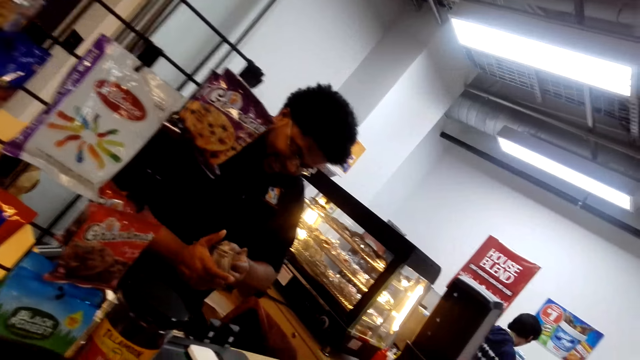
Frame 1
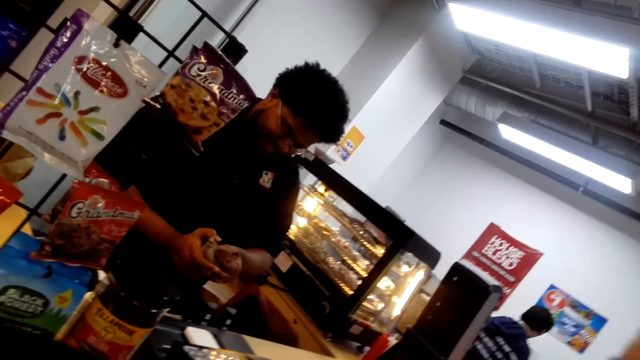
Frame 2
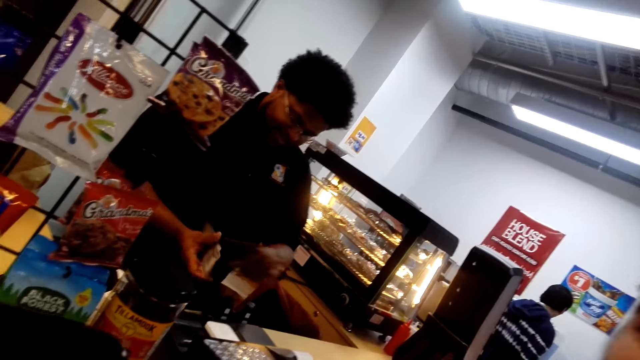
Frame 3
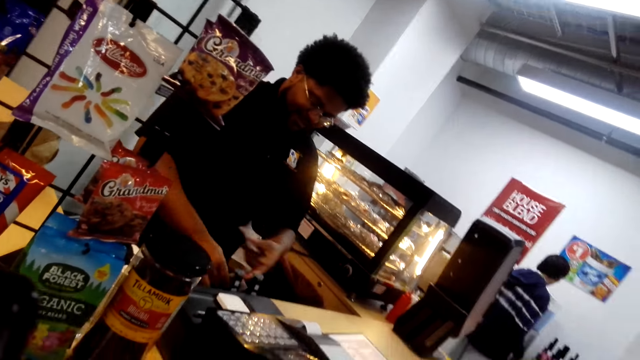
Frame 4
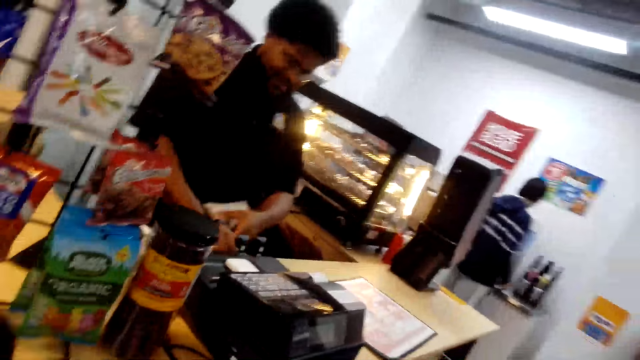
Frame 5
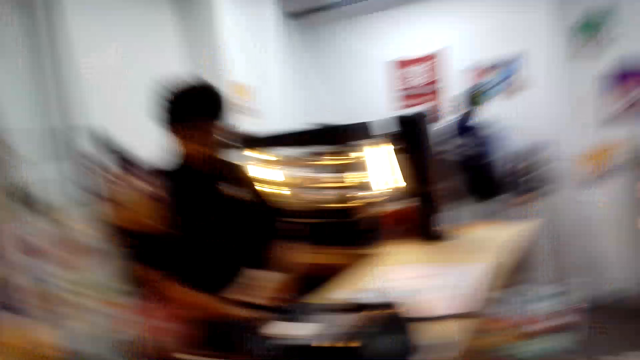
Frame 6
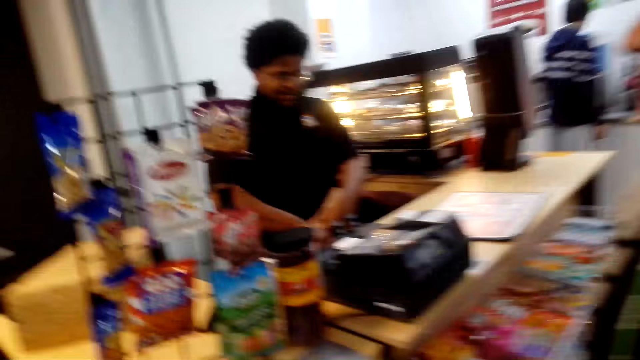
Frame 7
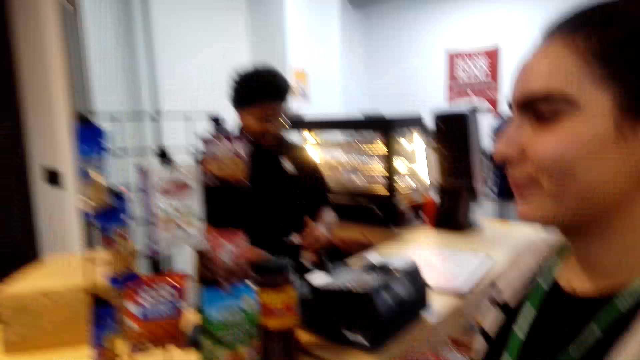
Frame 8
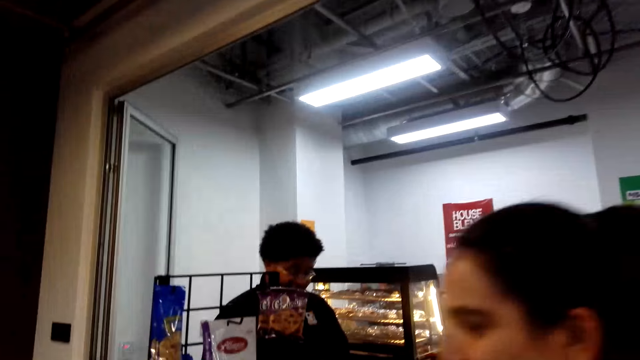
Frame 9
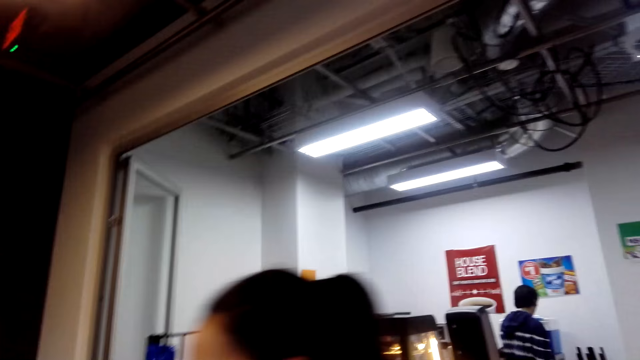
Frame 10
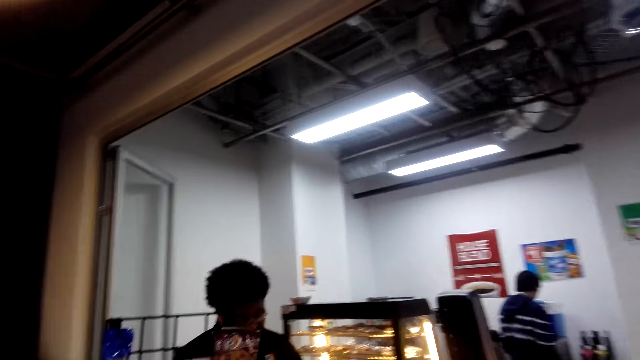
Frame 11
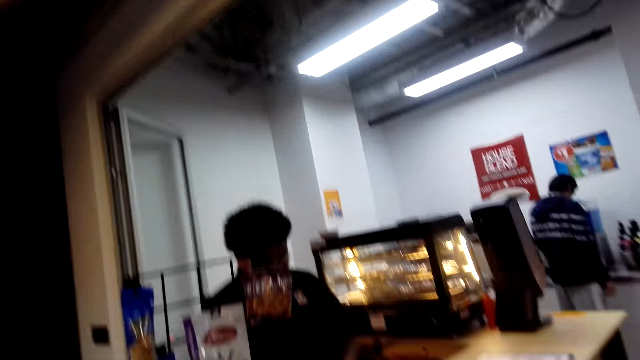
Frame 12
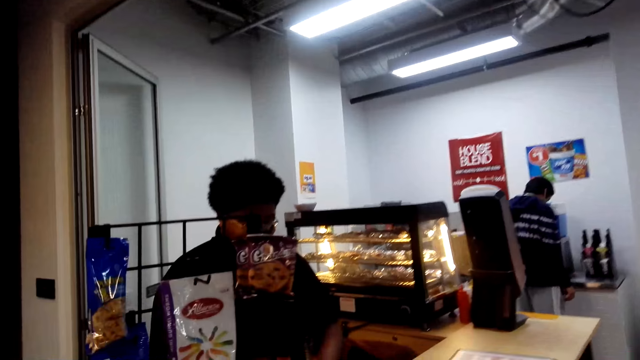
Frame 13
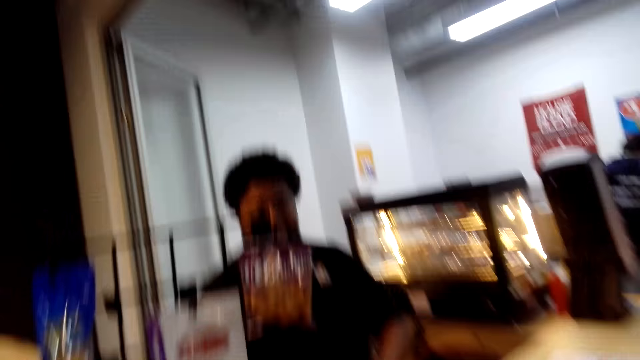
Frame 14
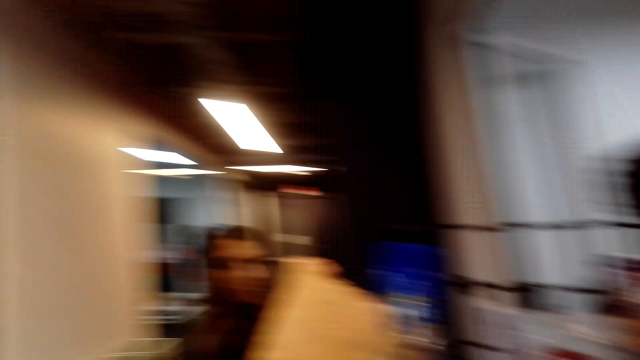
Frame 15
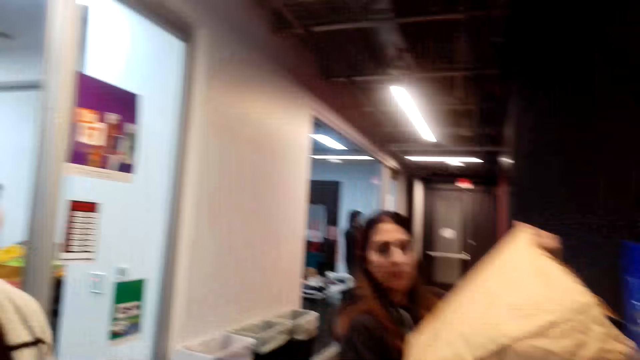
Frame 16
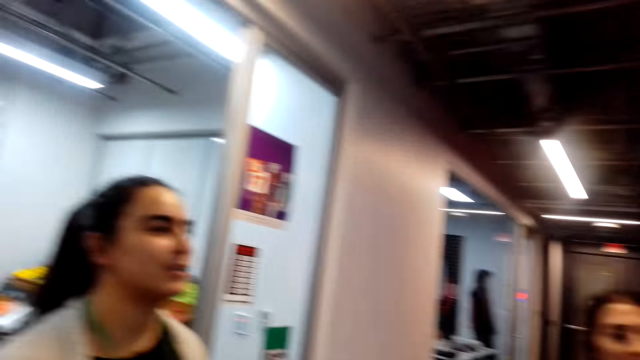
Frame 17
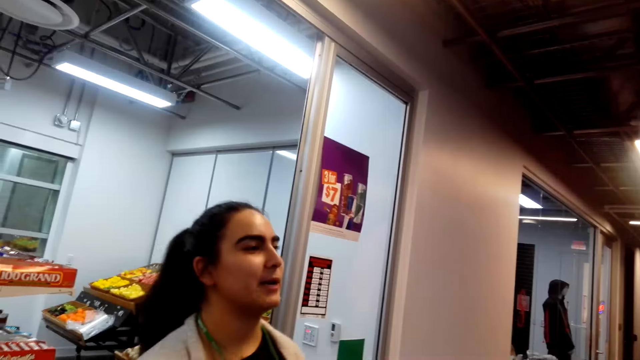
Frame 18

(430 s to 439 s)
A cashier puts cash in the counter. The camera wearer interacts with the cashier. A lady walks in the supermarket. The camera wearer speaks to a man. The lady interacts with the cashier.

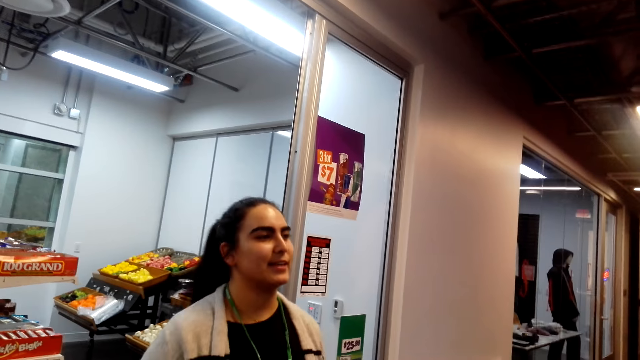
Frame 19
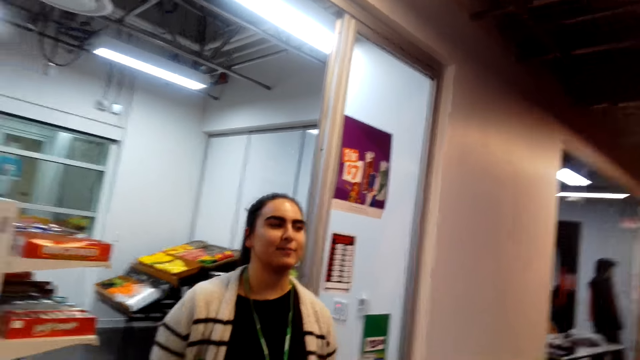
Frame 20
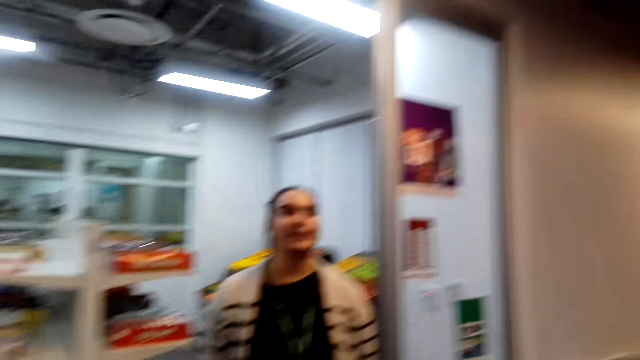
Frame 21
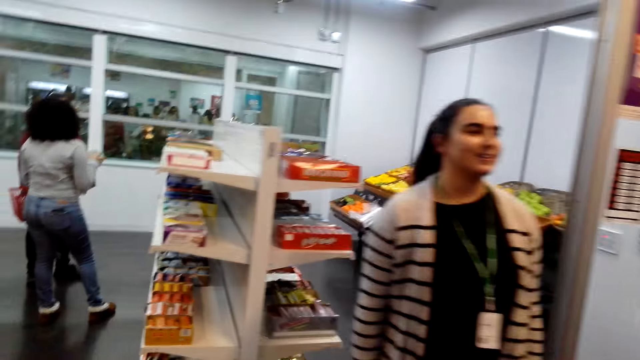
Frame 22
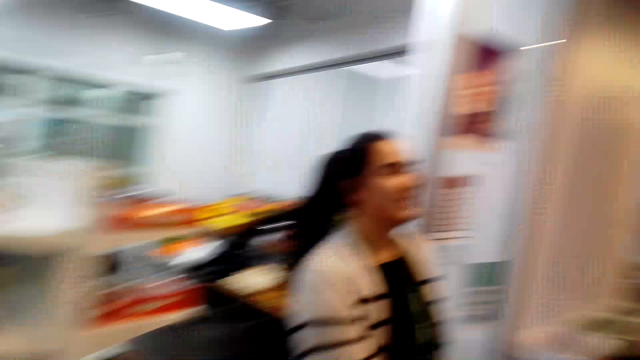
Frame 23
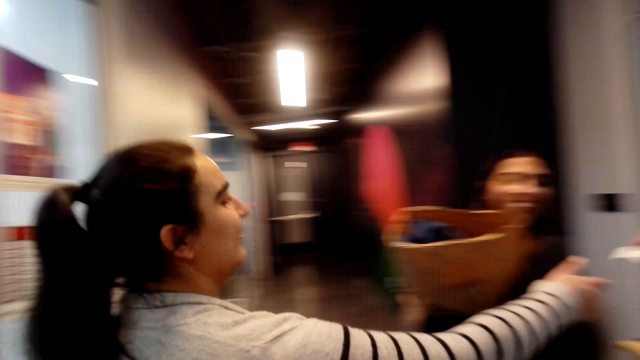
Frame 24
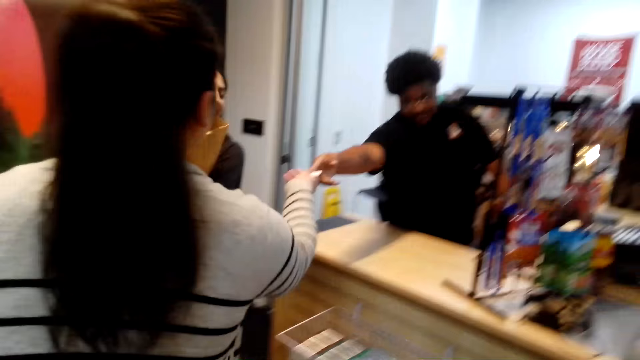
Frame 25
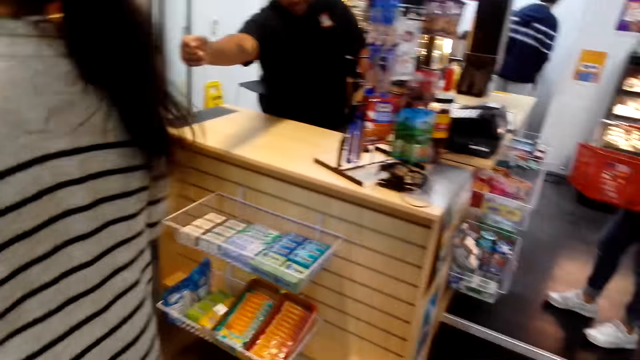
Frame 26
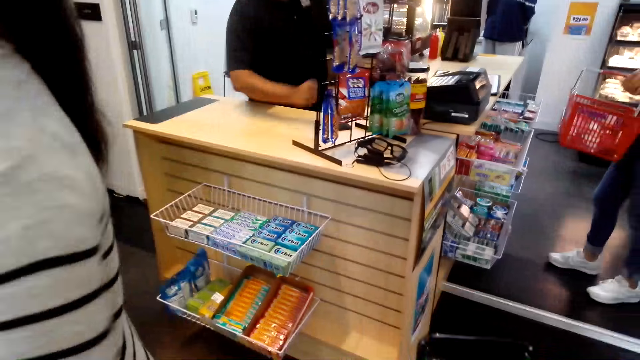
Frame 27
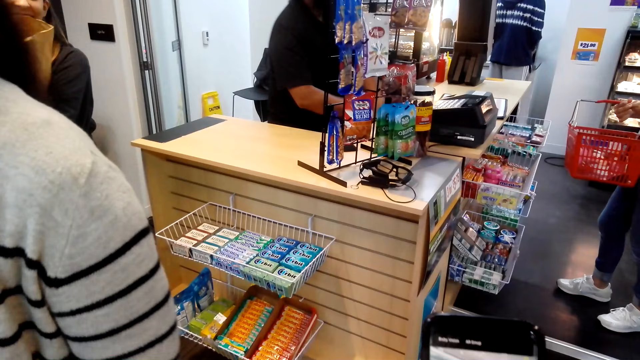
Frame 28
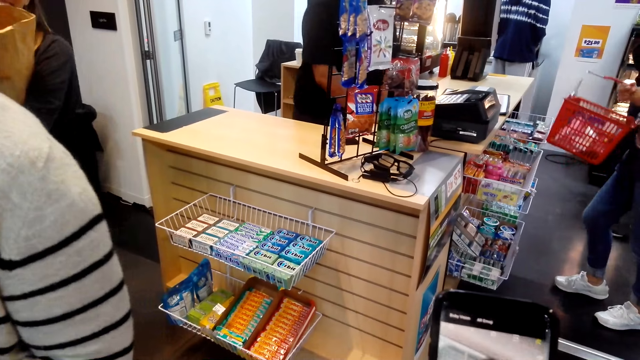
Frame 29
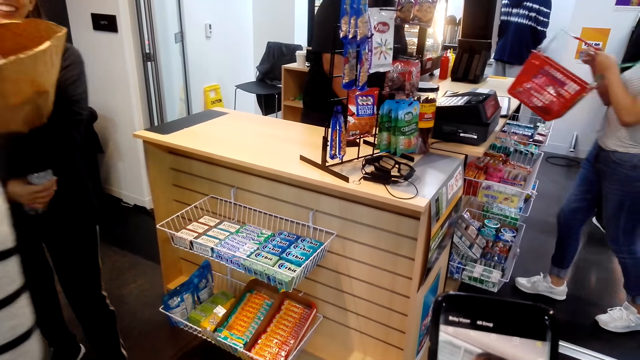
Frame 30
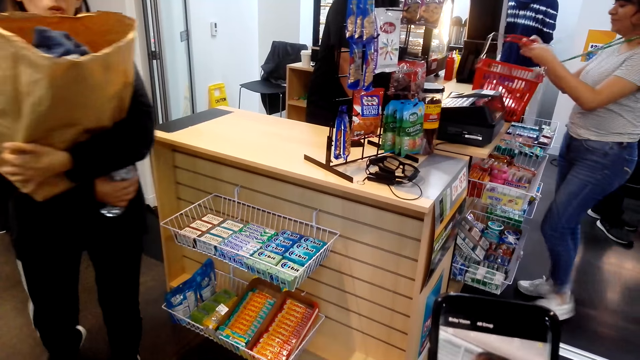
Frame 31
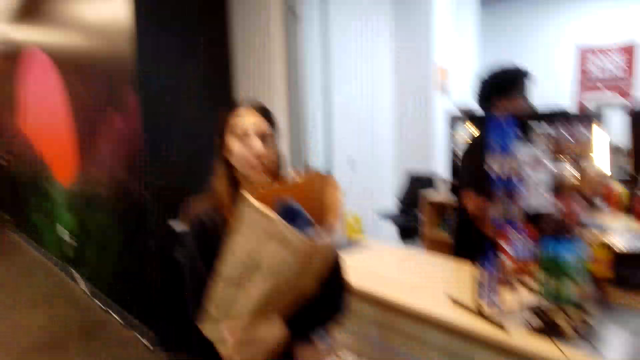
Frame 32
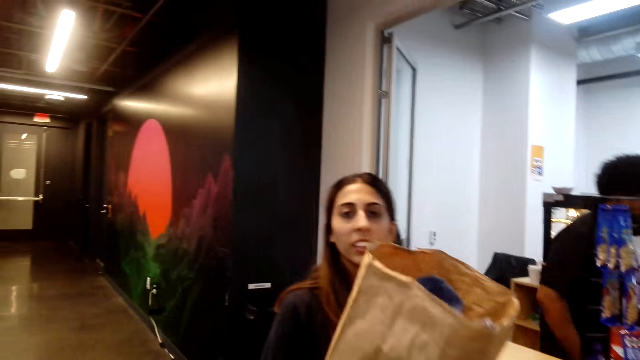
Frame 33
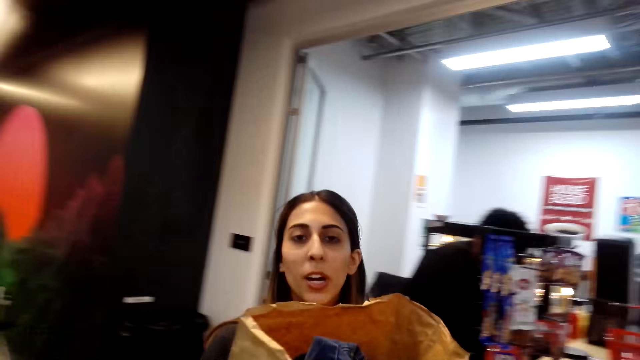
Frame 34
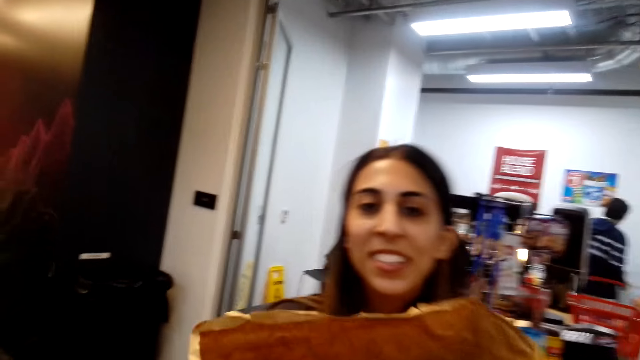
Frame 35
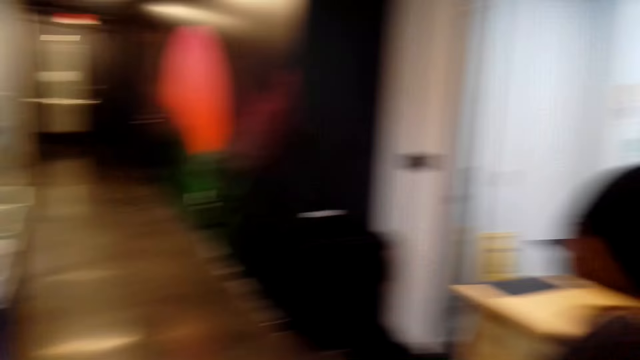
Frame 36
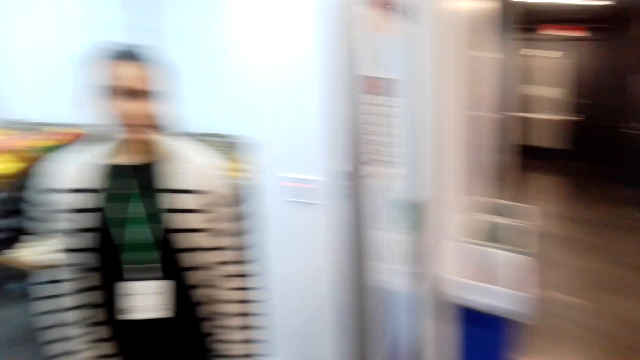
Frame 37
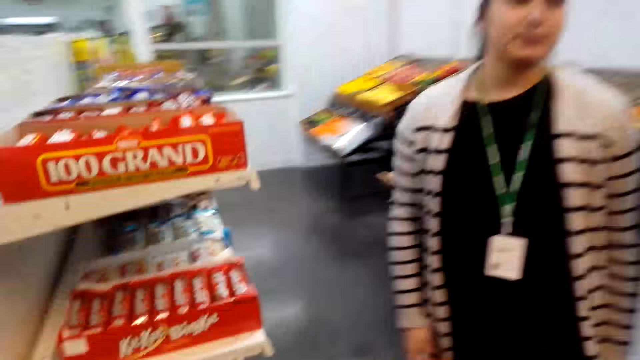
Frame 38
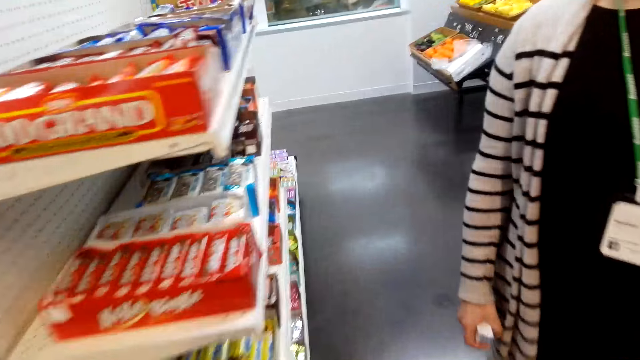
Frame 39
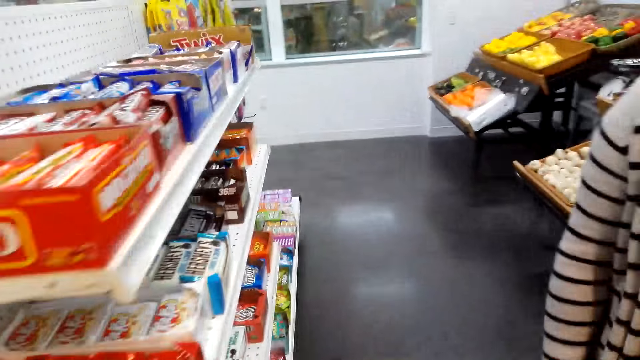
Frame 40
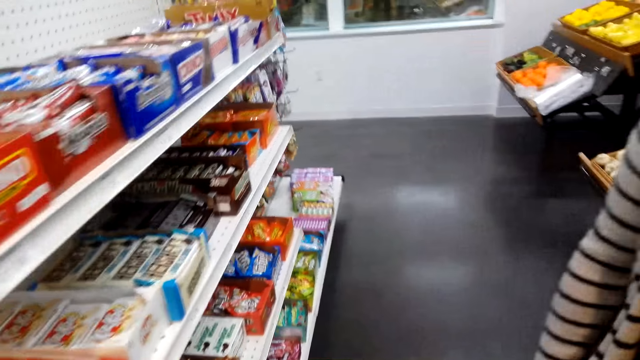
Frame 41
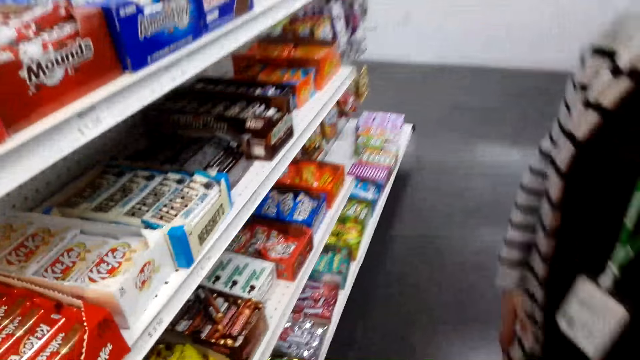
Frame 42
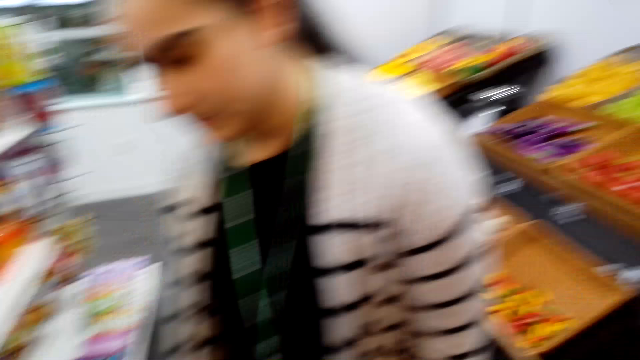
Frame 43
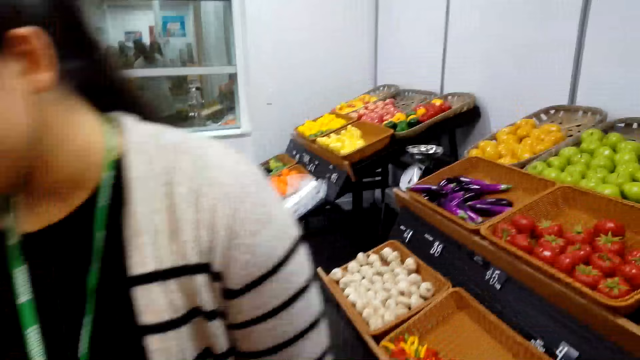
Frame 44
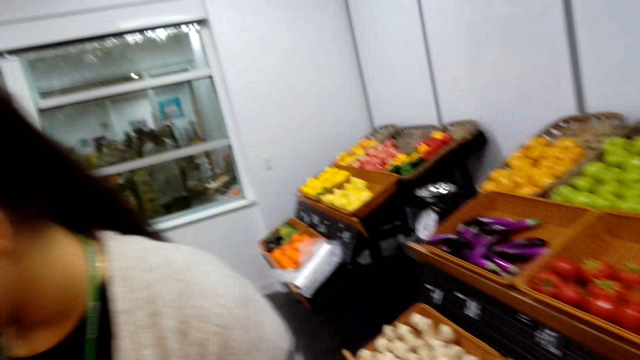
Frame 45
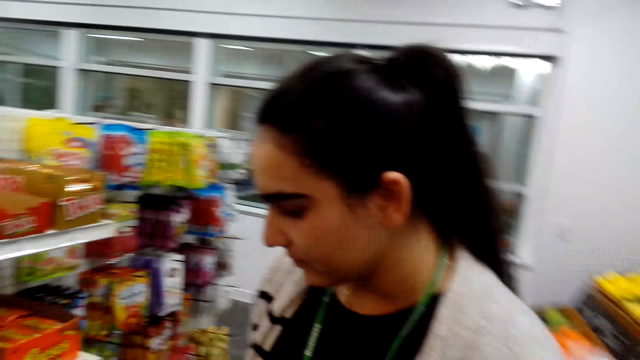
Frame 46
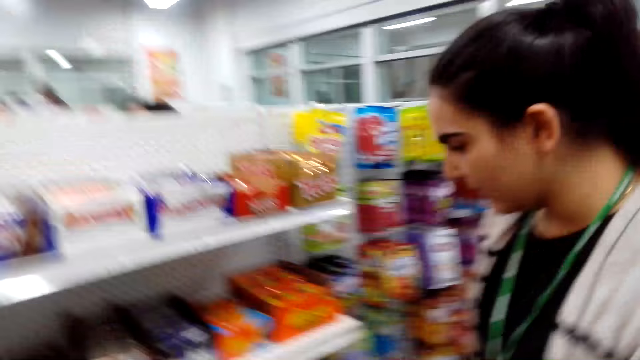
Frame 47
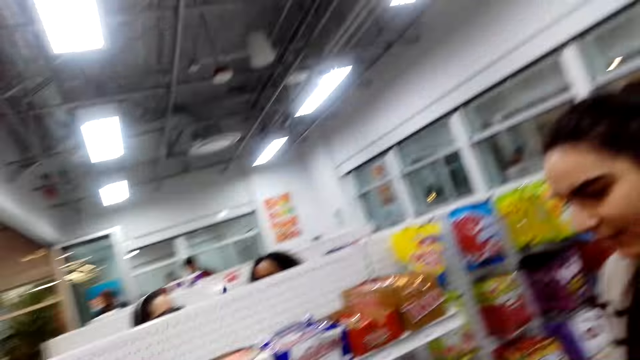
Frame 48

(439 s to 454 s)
A woman speaks to the cashier. The camera wearer looks around. A lady walks in the supermarket. The woman holds a paper bag, picks a receipt from the cashier and takes money from the cashier. The lady interacts with the camera wearer. The camera wearer operates the phone. The woman walks towards the camera wearer. The camera wearer looks at her phone. Another woman speaks to the camera wearer. The camera wearer looks around the supermarket, moves around and walks in the supermarket. She interacts with the lady and the first woman.
